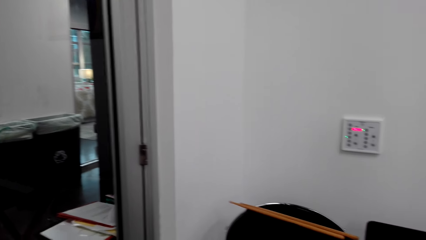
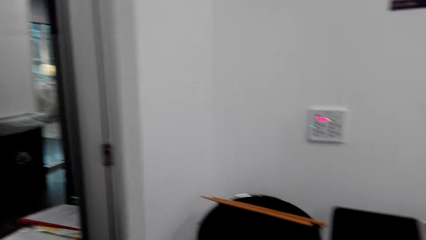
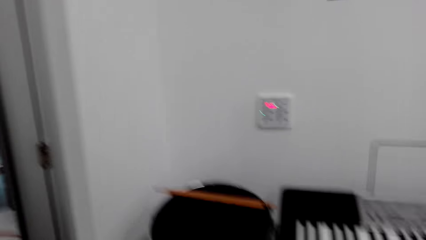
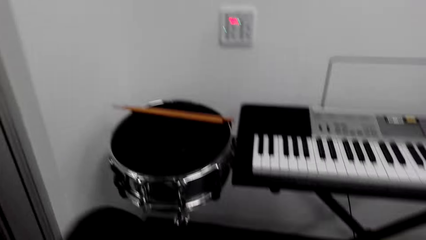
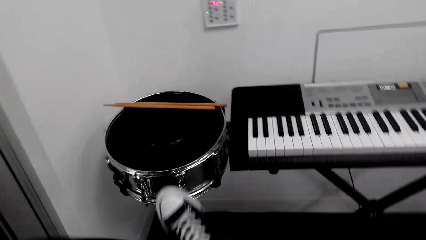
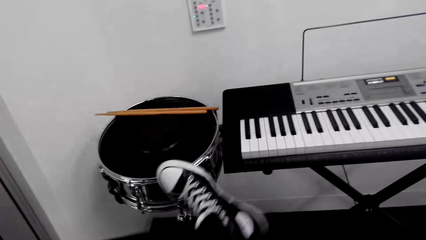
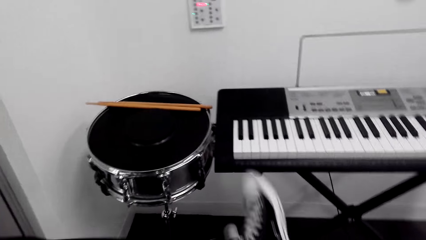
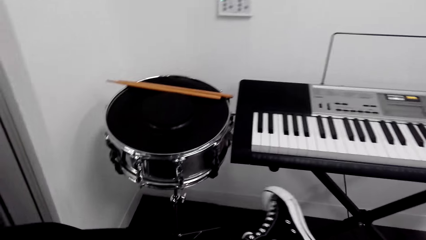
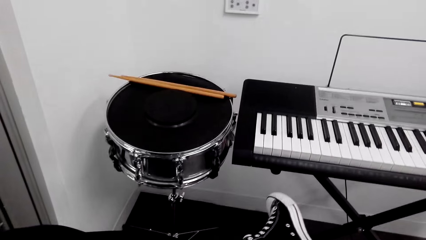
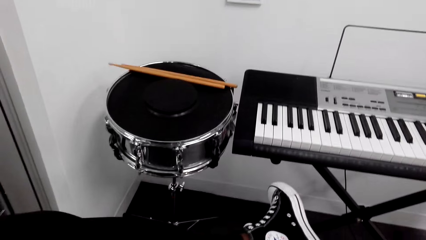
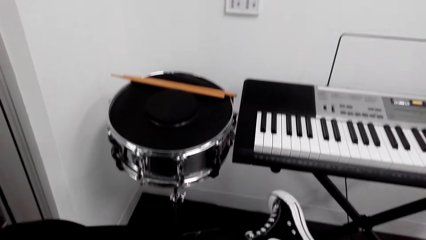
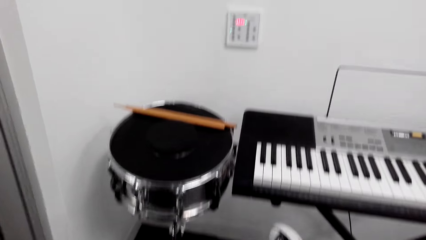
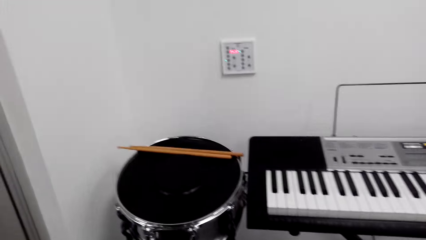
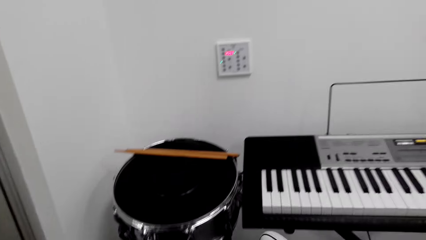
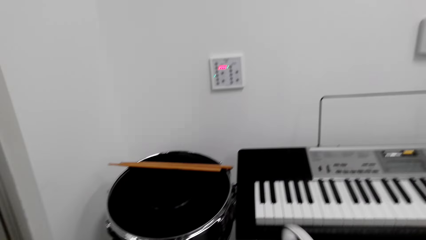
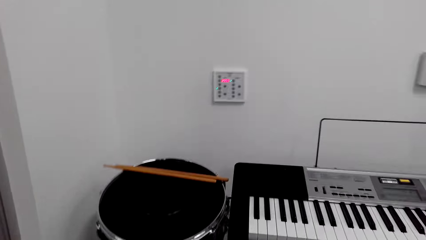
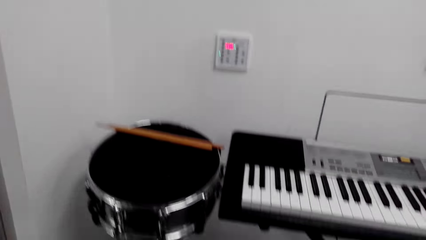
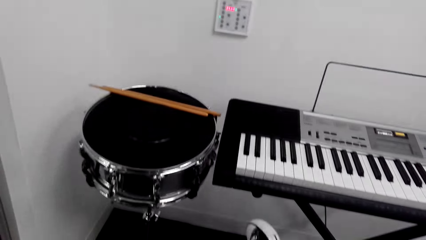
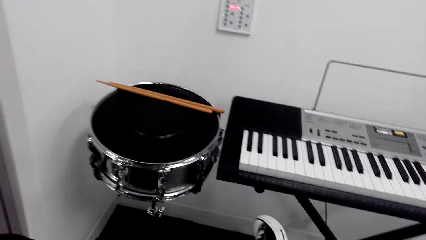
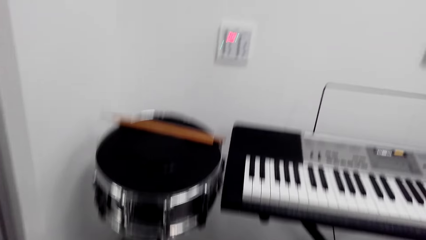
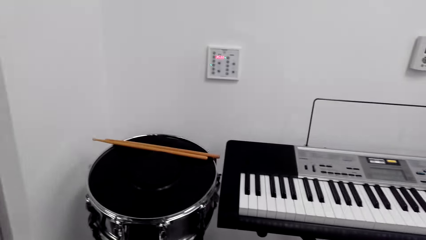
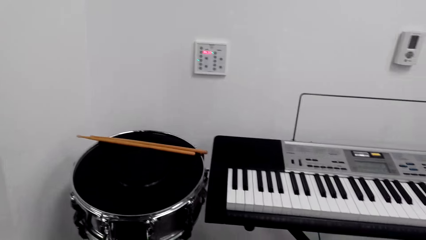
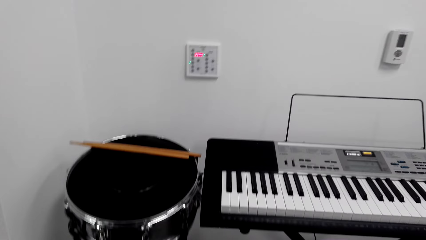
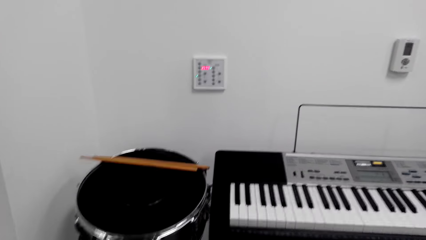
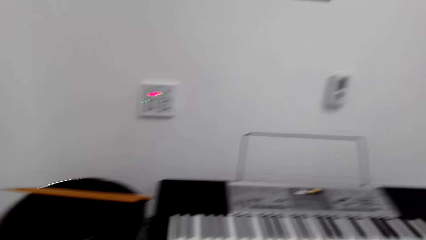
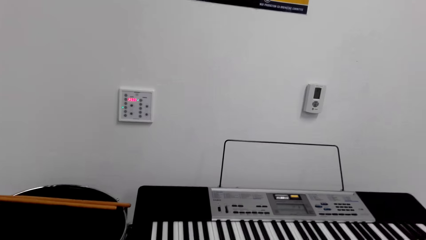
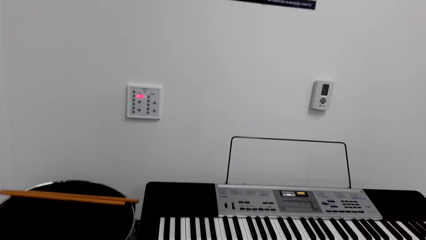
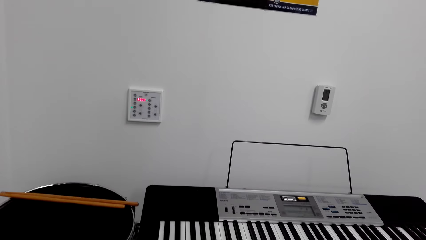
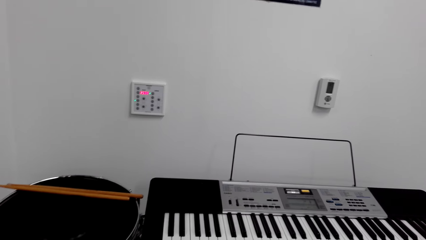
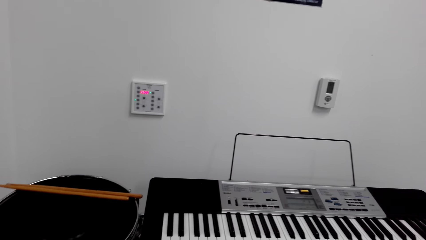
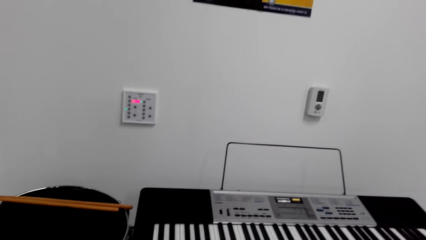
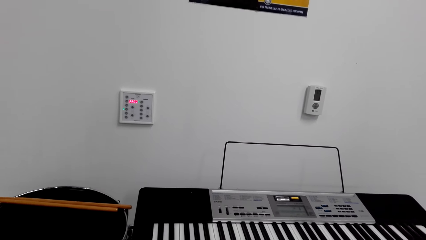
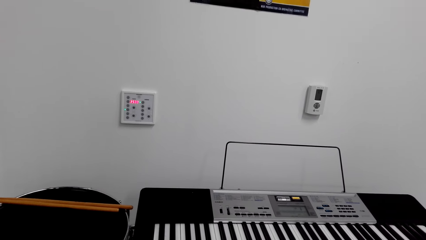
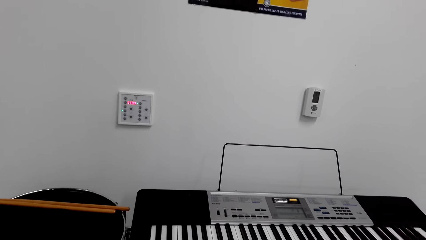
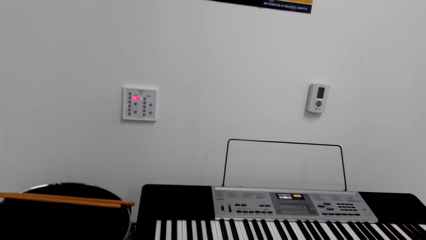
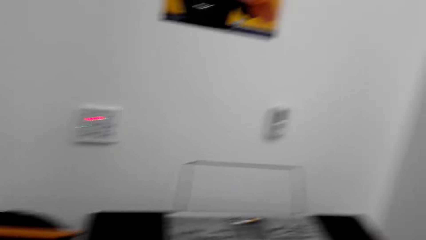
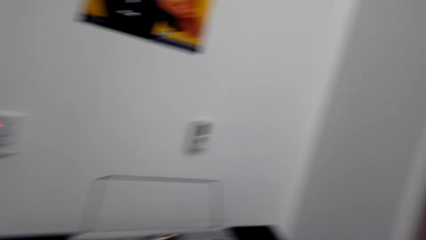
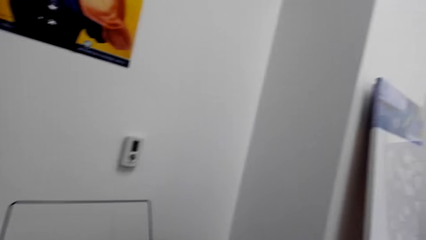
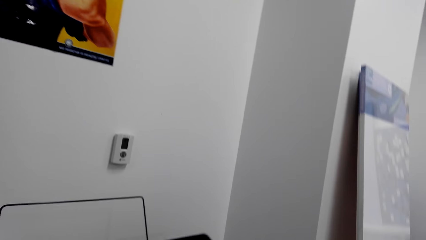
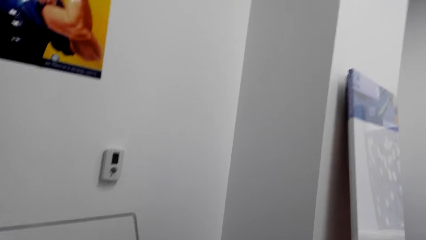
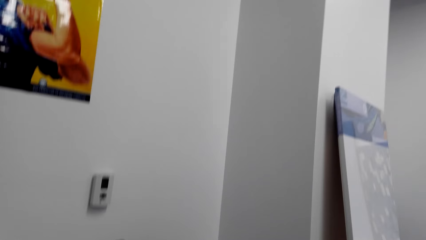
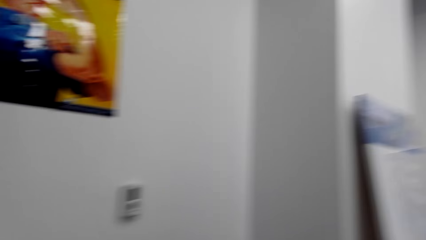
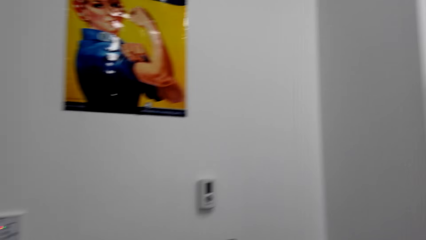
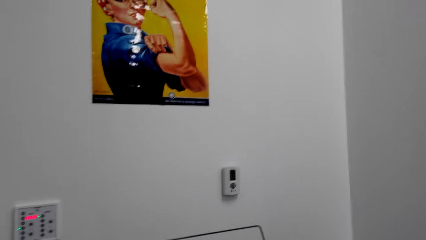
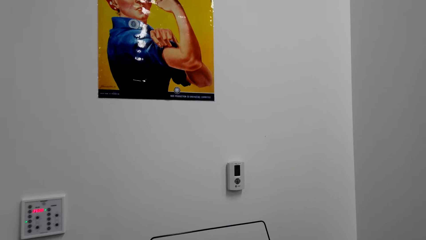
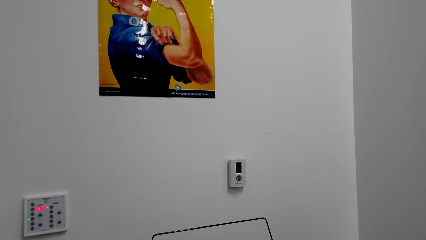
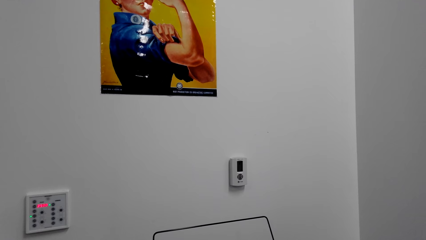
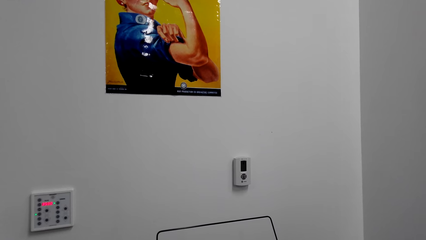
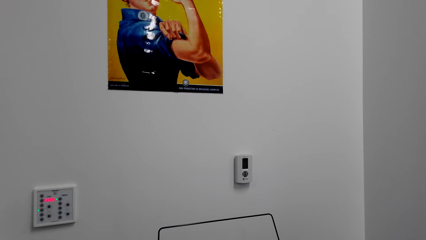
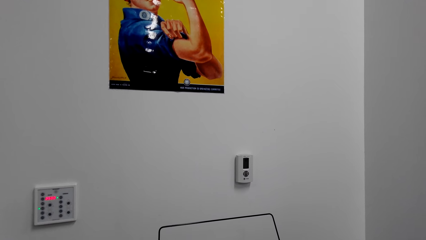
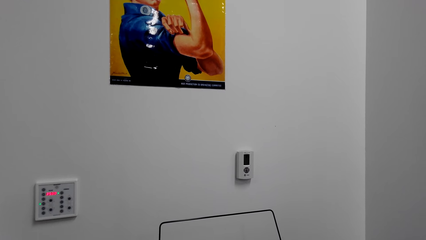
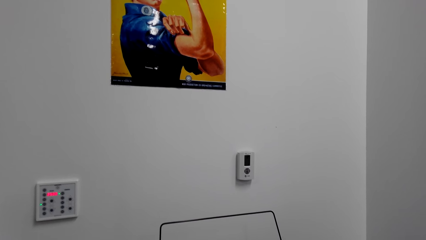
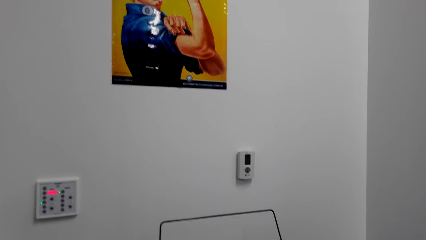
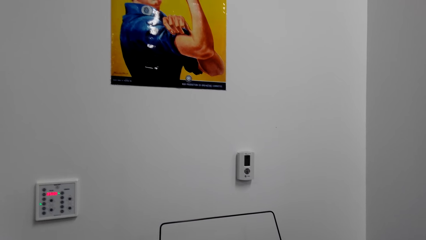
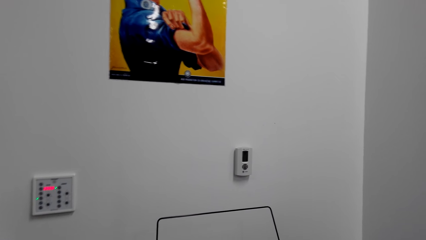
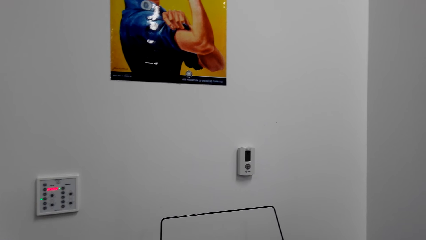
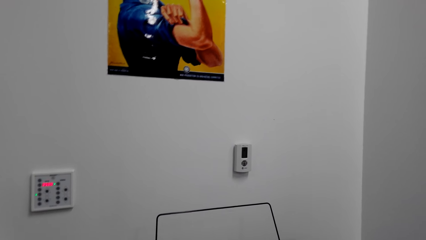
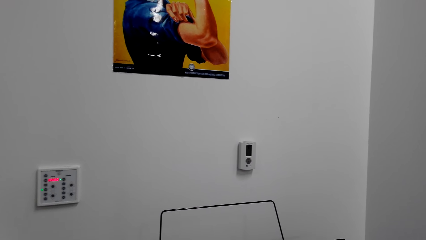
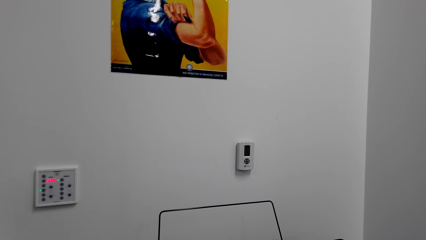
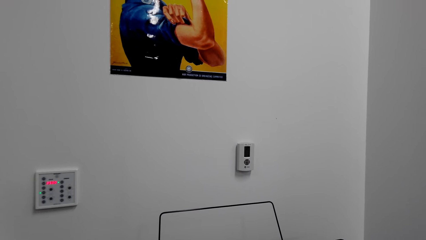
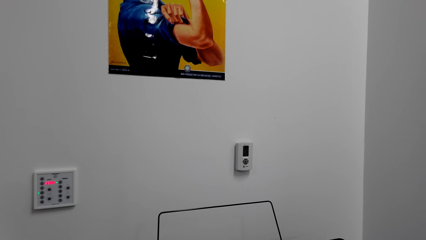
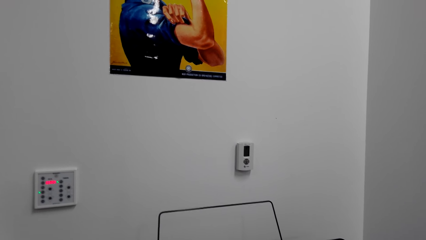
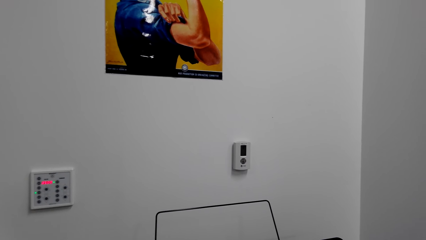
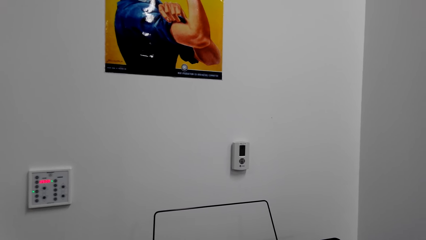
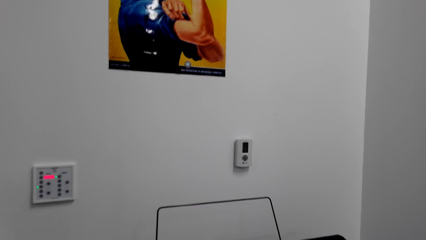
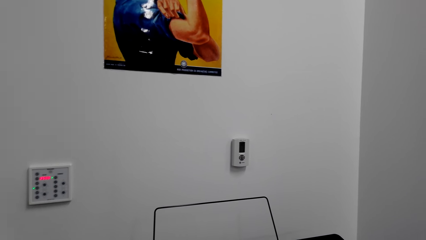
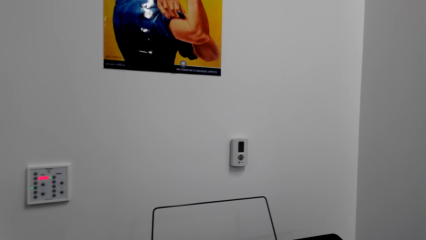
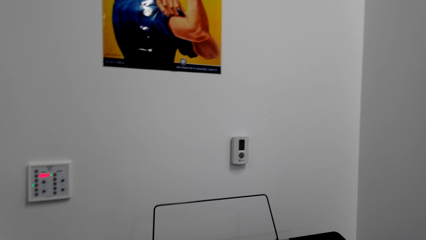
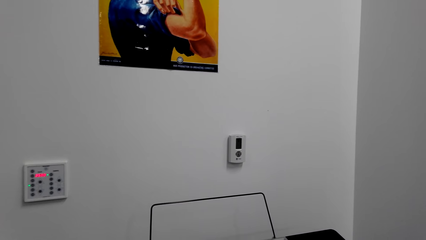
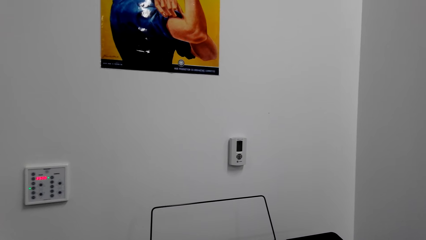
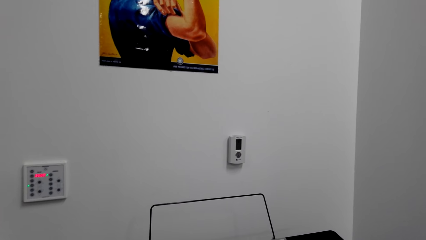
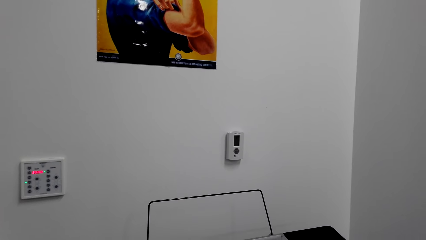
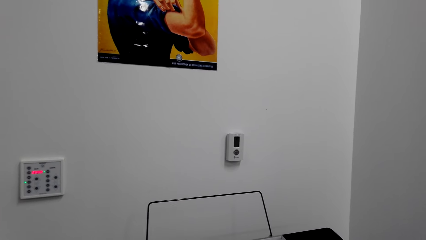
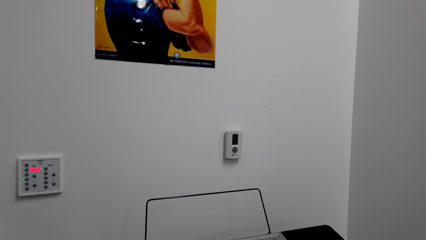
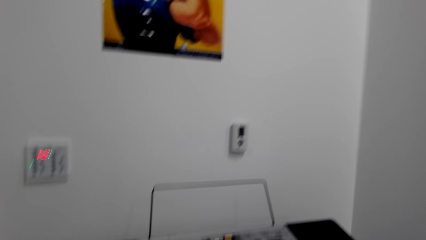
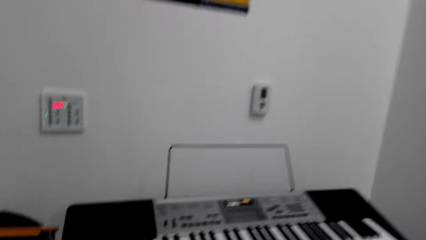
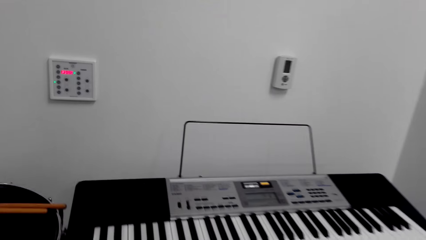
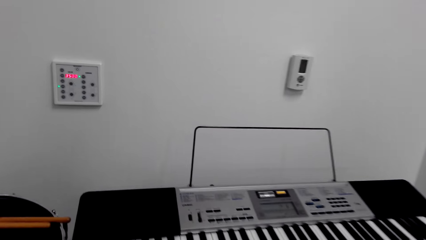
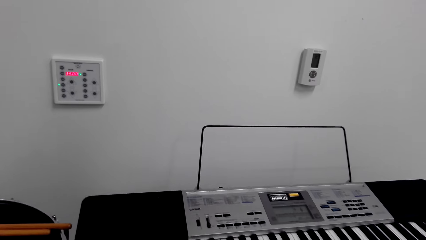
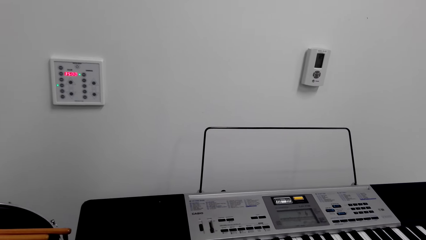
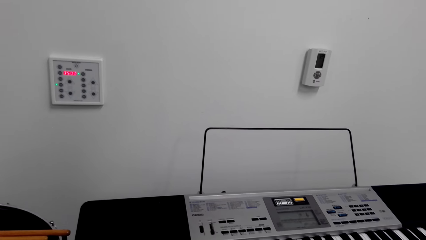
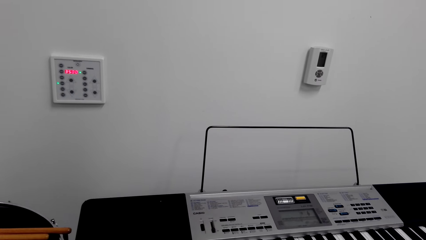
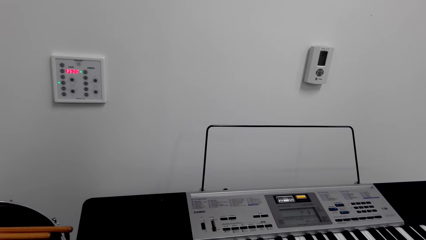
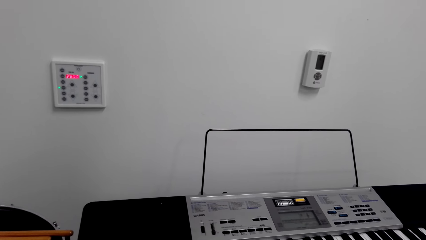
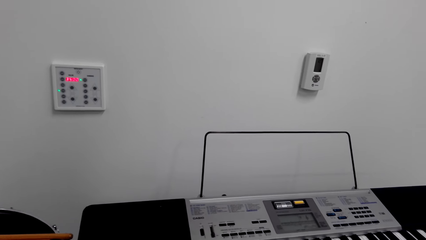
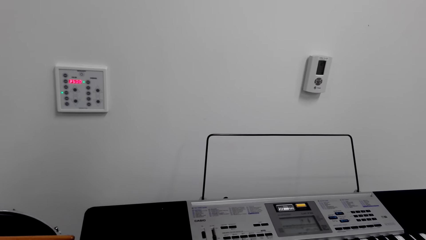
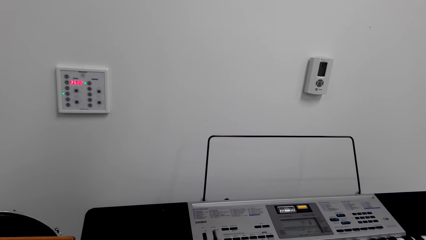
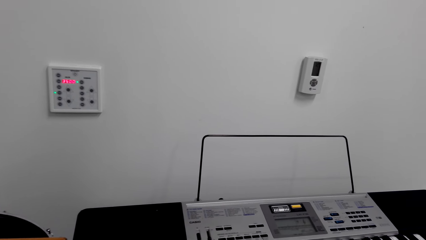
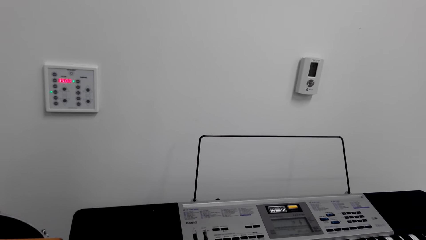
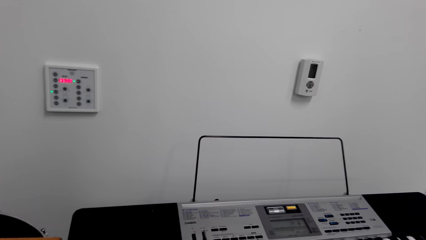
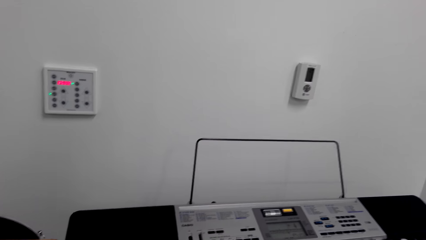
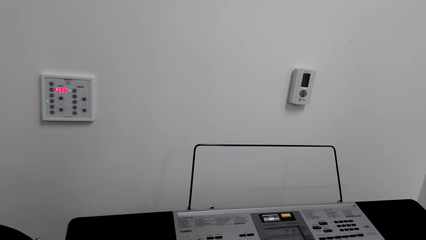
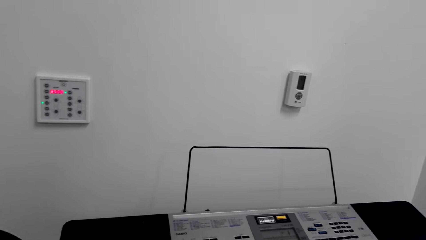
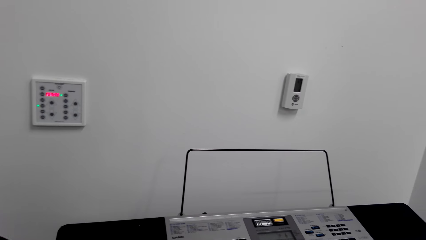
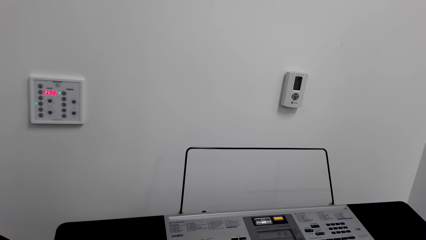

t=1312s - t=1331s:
The camera wearer moves his leg. He plays the guitar.
